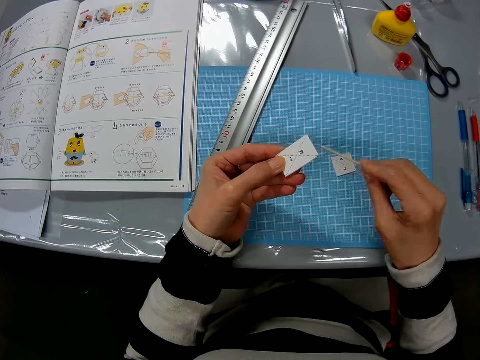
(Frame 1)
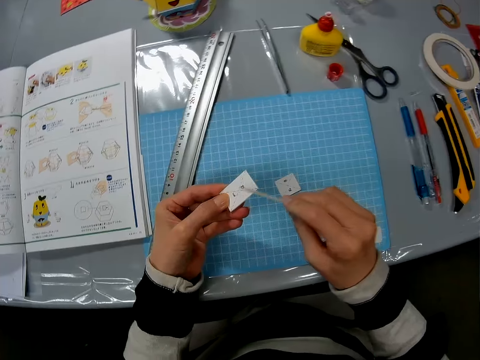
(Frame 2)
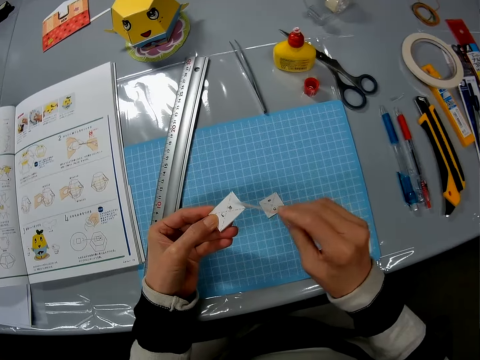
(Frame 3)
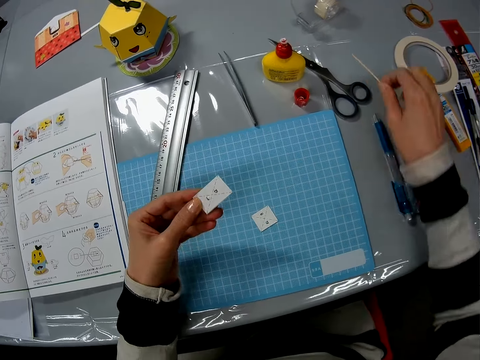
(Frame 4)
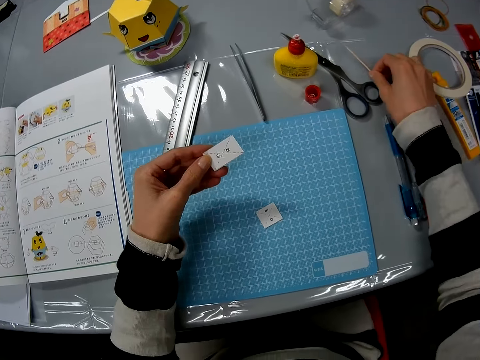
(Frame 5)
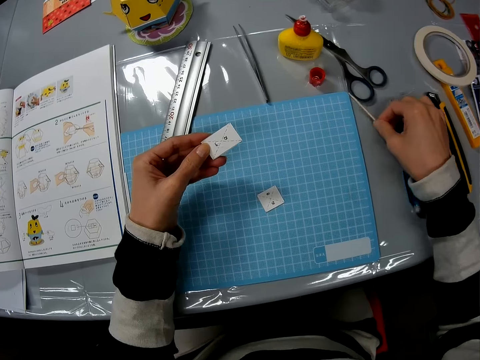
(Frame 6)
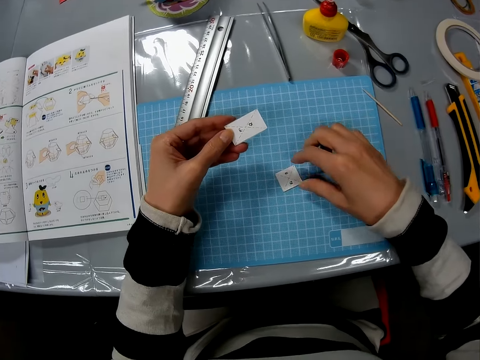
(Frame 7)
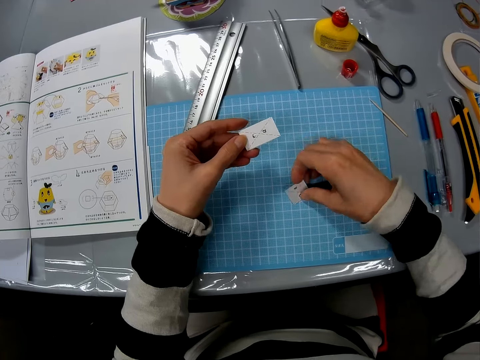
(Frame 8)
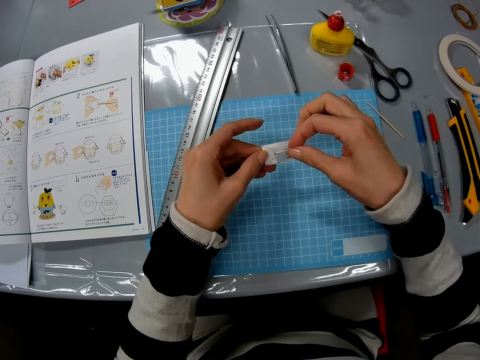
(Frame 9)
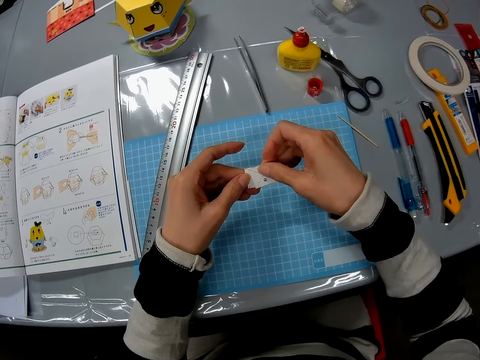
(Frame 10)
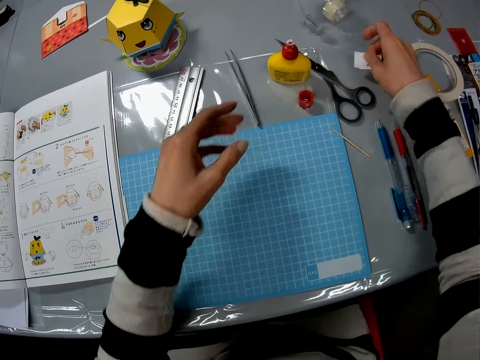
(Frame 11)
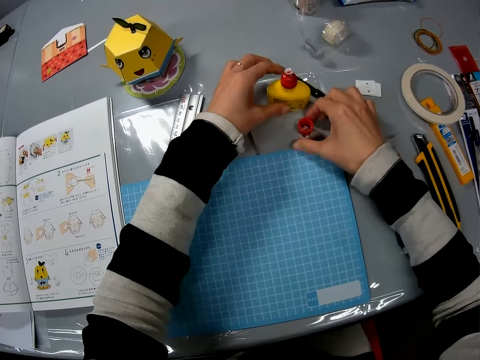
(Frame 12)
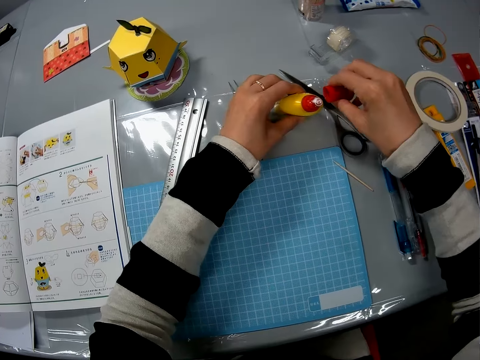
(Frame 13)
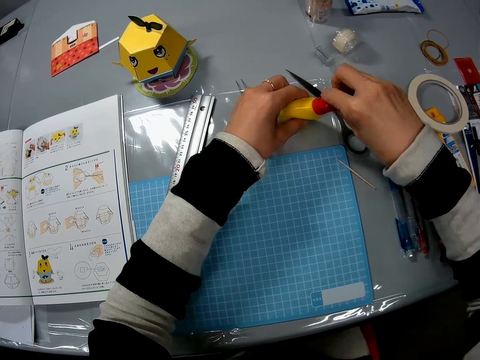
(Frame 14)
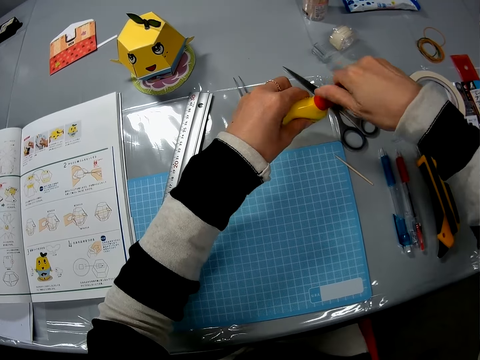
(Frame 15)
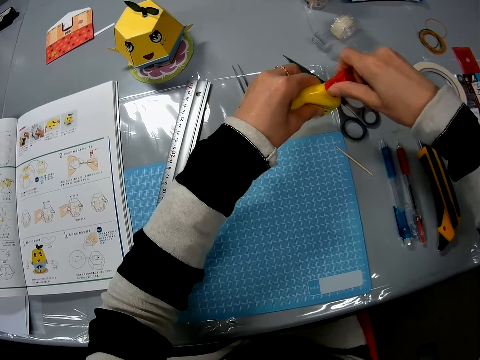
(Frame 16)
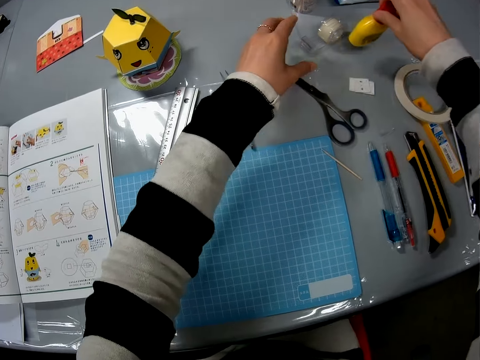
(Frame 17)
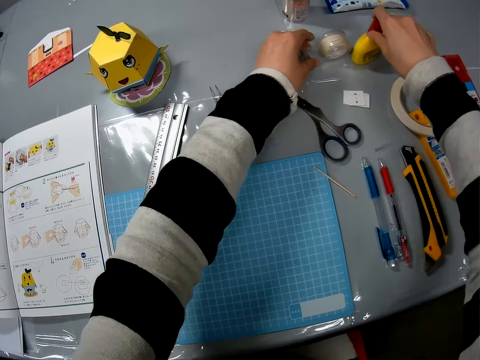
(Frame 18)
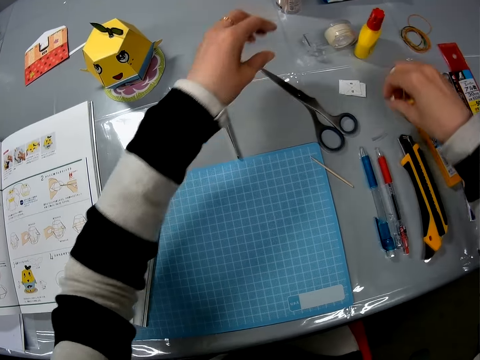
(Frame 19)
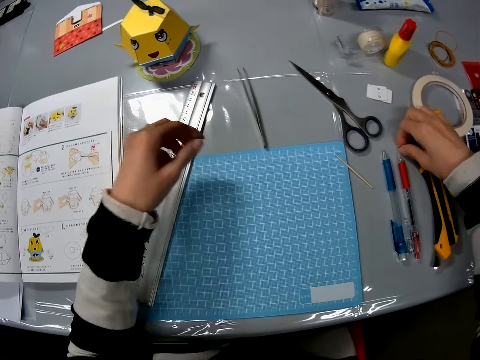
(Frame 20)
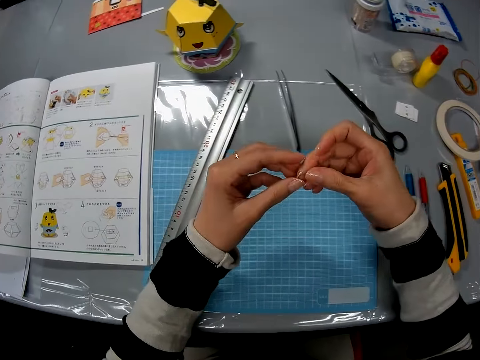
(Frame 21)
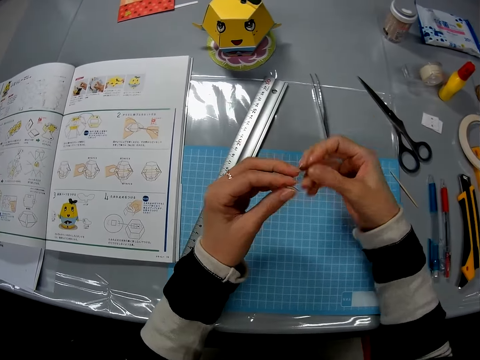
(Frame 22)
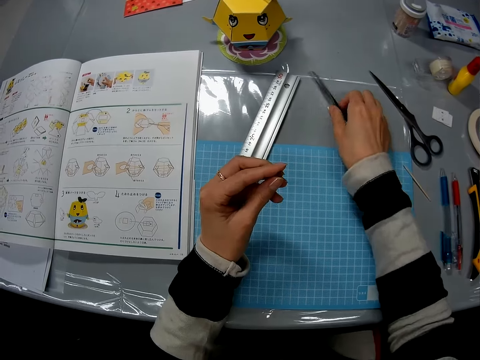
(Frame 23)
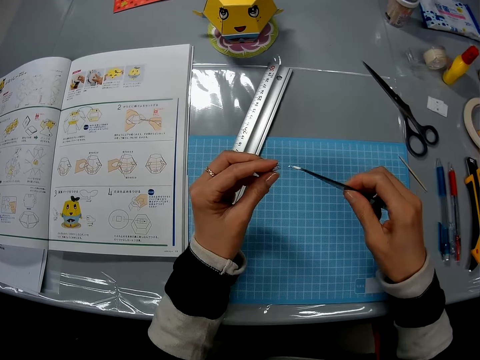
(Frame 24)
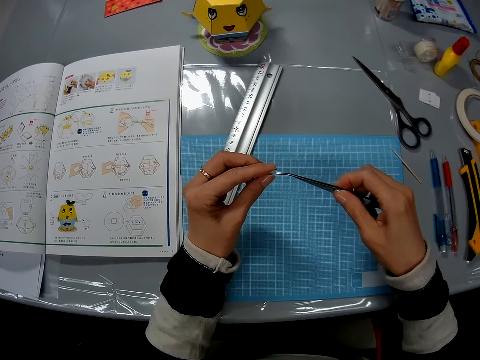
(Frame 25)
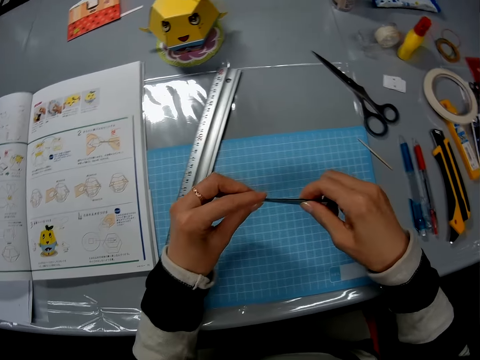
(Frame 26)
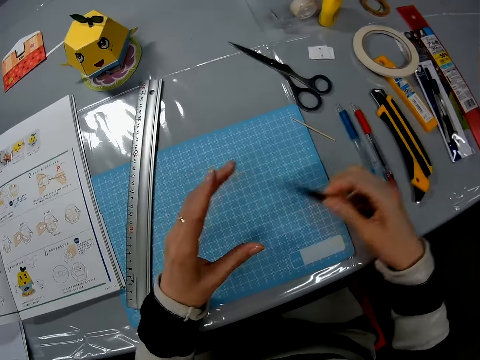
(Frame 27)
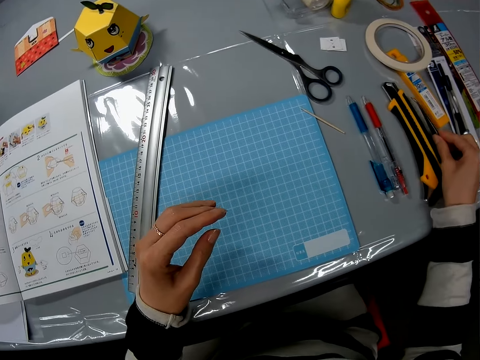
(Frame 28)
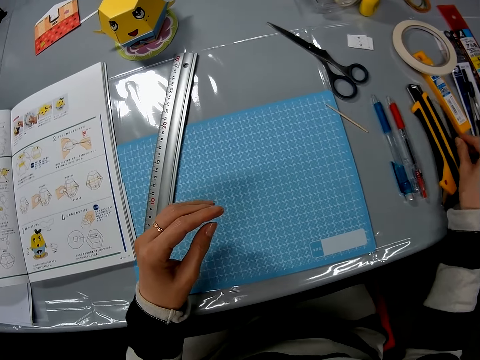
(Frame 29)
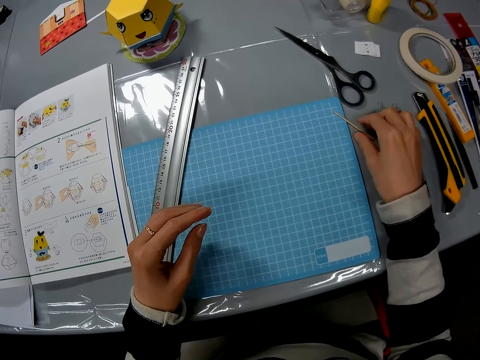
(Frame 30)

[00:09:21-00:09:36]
The camera wearer drops the stick on the table. She picks up the piece of white cardboard from the table. She sticks the pieces of white cardboard together. She drops the pieces of white cardboard on the table. She picks up a lid. She covers a glue bottle. She picks up the bottle. She drops the glue bottle on the table. She moves a paper sellotape on the table with her left hand. She picks up a tweezers mouth holder from the table with her right hand. She transfers the tweezers mouth holder from her right hand to her left hand. She picks up a pair of tweezers from the table with her right hand. She inserts the pair of tweezers into the tweezers mouth holder. She drops the pair of tweezers on the table.

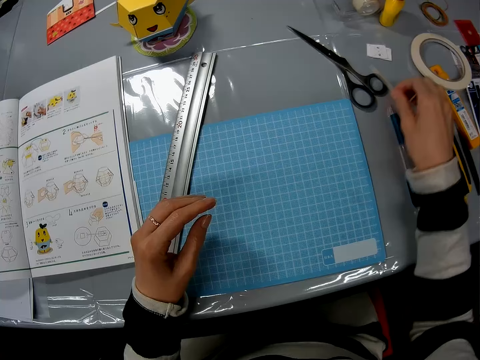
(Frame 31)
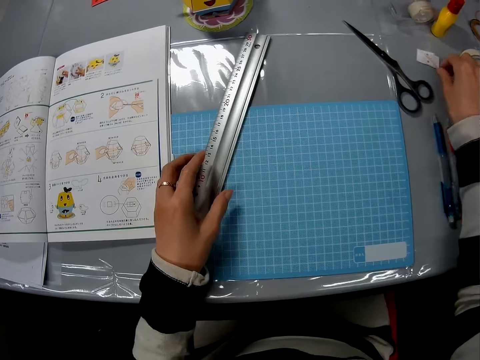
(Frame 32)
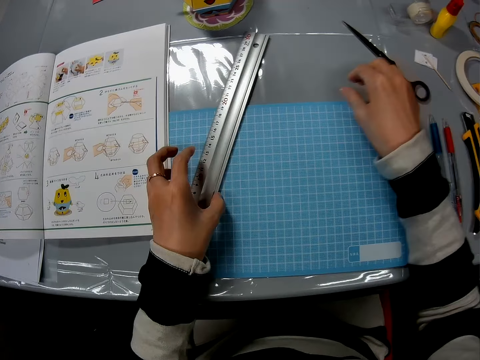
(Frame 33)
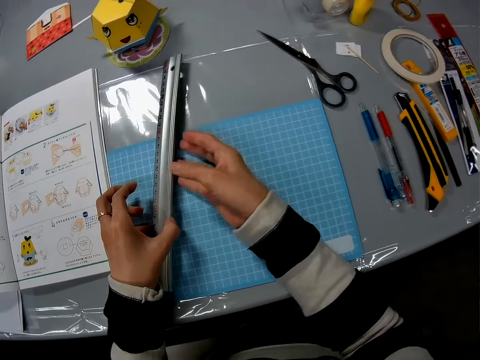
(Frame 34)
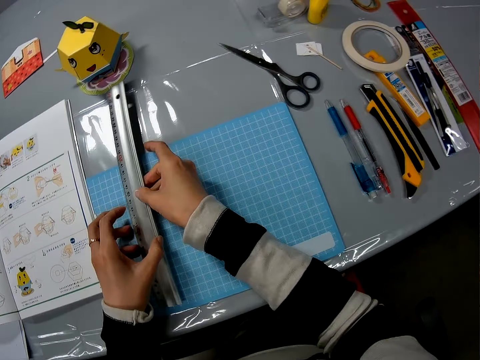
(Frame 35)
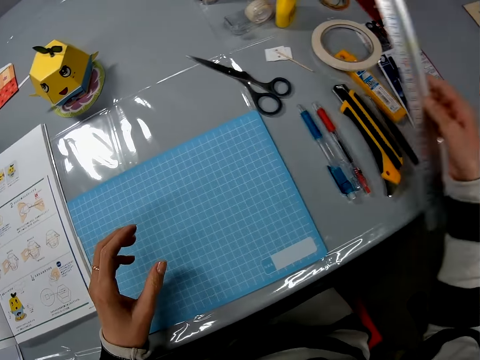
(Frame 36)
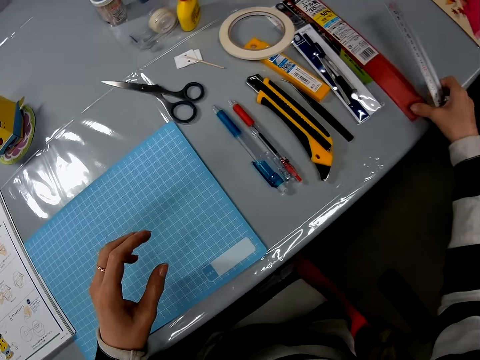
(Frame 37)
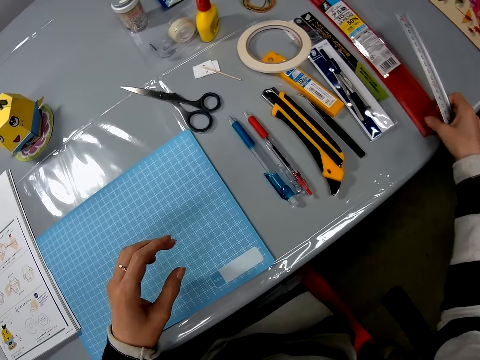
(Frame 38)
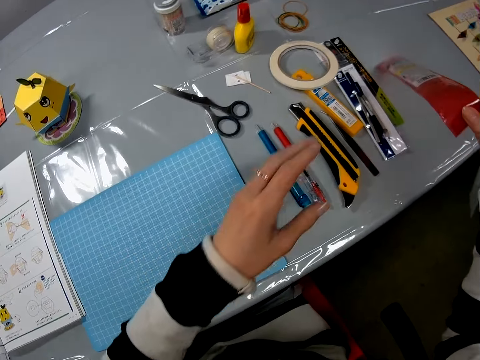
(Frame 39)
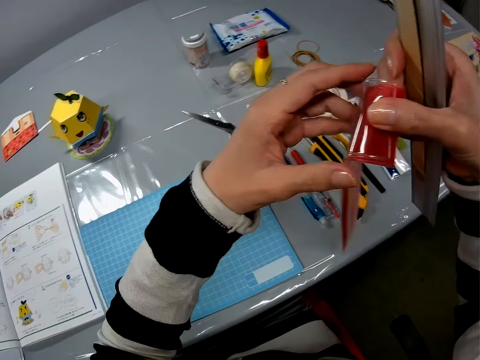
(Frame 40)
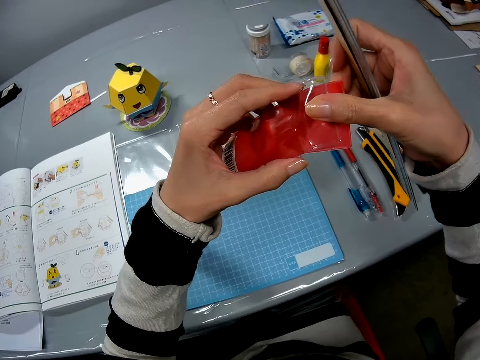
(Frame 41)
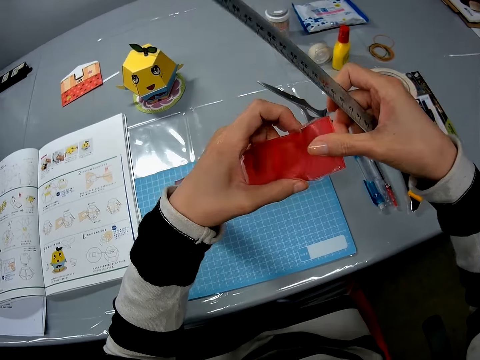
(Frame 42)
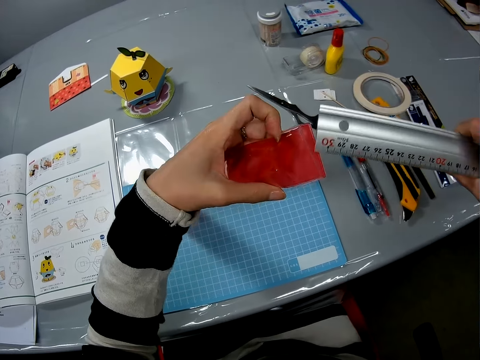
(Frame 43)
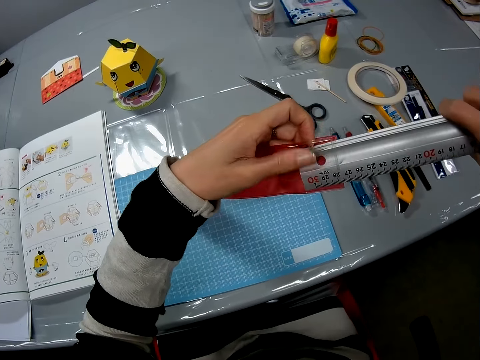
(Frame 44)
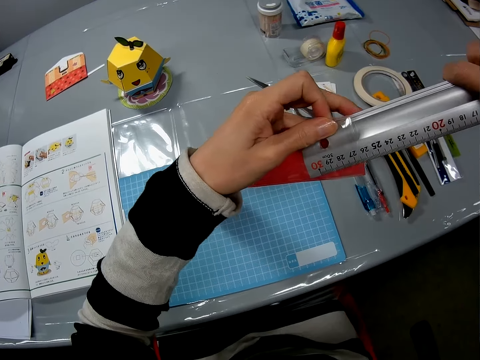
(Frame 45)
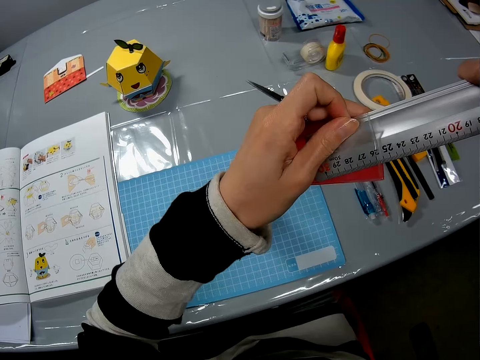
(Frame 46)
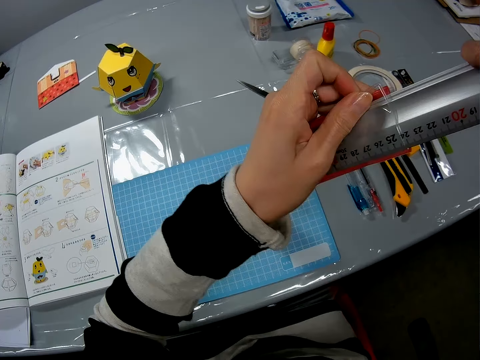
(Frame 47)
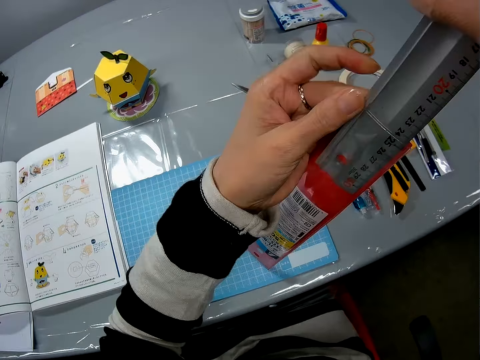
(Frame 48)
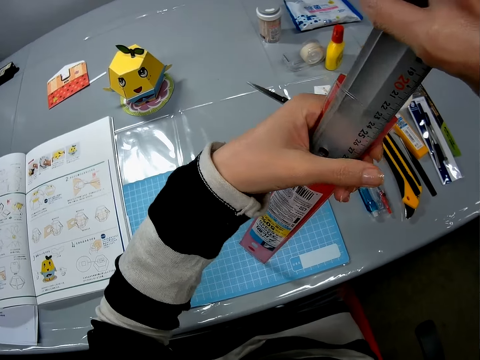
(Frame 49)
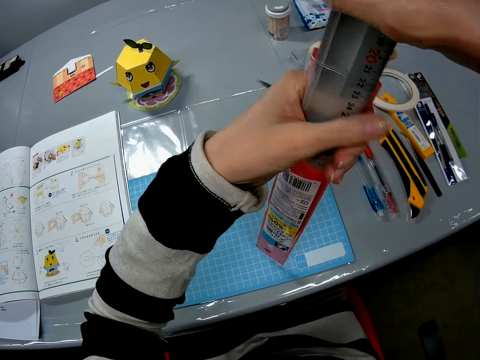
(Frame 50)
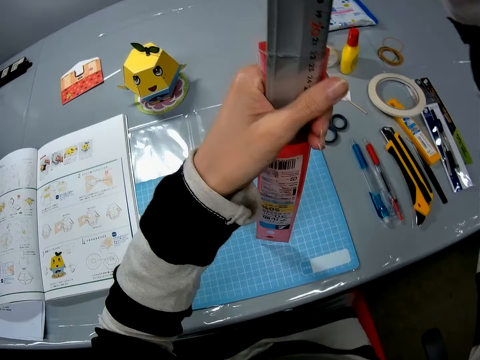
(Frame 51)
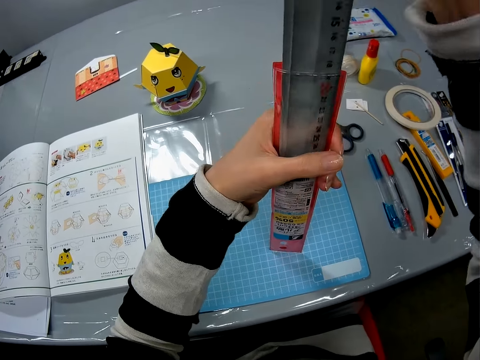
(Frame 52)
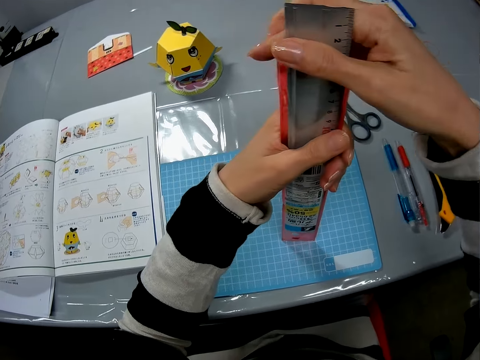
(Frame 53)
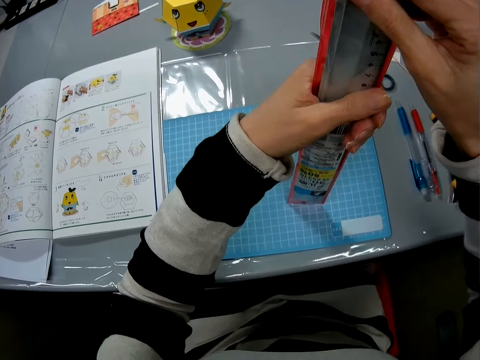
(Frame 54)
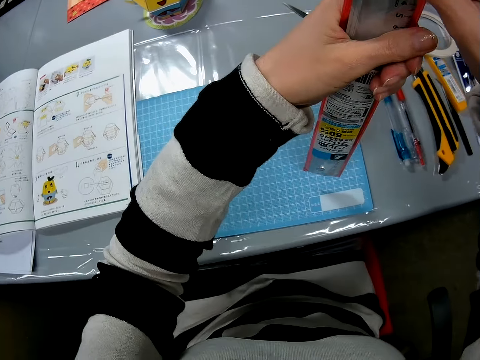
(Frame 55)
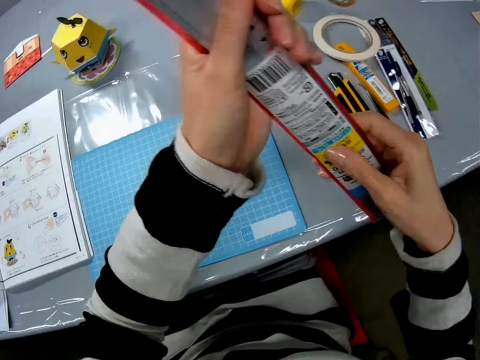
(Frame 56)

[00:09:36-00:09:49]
The camera wearer picks up the stick from the table with her right hand. She drops the stick on the table with her right hand. She picks up a measuring ruler from the table. She picks up the measuring ruler pack from the table. She inserts the measuring ruler into the pack.
